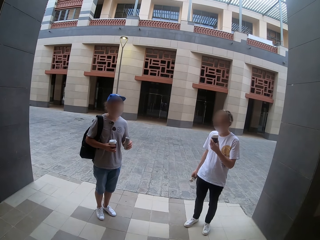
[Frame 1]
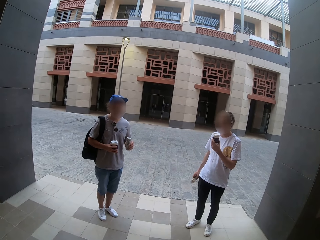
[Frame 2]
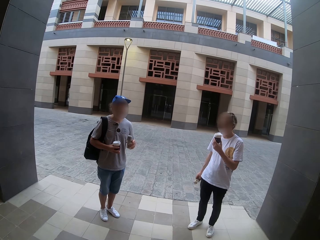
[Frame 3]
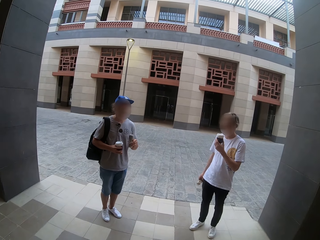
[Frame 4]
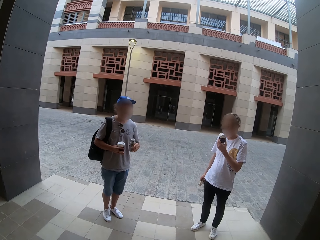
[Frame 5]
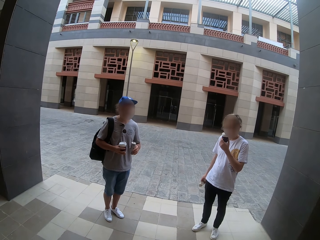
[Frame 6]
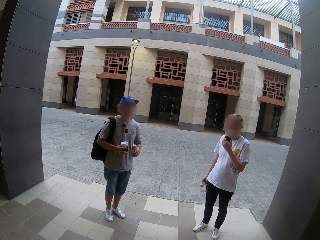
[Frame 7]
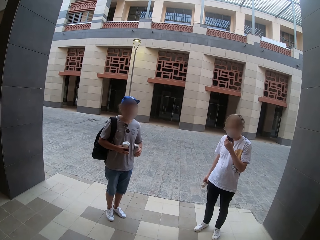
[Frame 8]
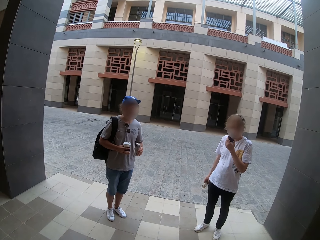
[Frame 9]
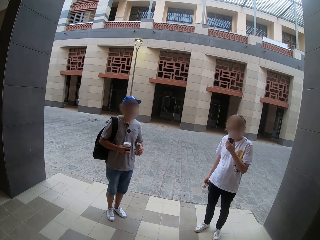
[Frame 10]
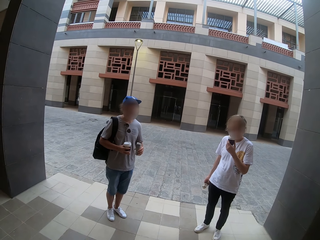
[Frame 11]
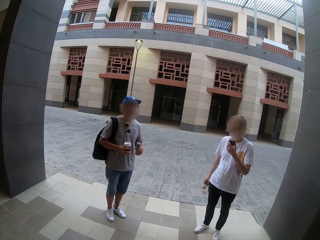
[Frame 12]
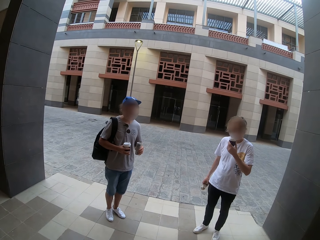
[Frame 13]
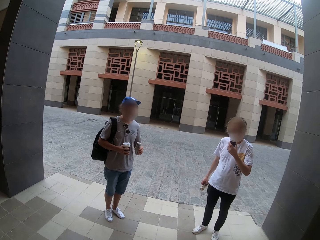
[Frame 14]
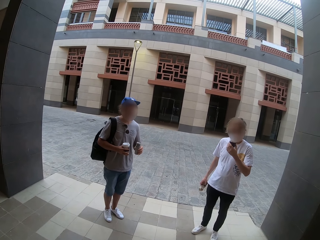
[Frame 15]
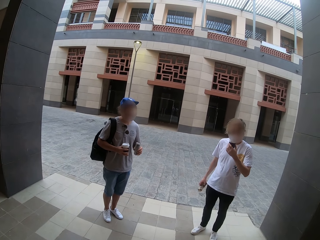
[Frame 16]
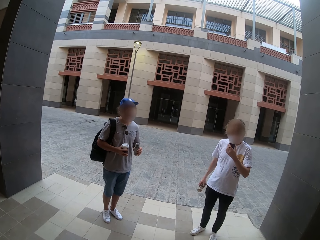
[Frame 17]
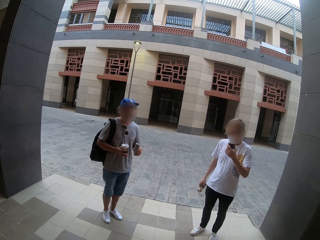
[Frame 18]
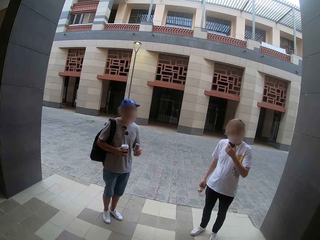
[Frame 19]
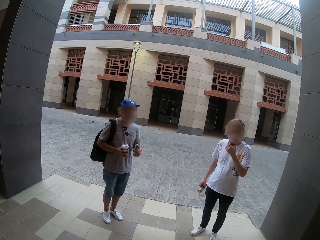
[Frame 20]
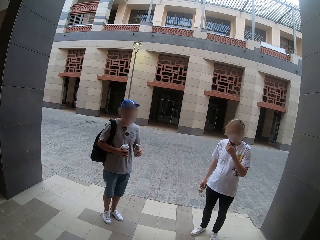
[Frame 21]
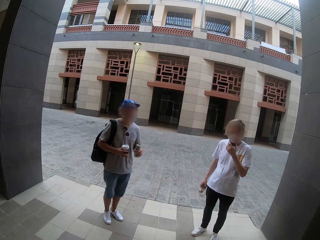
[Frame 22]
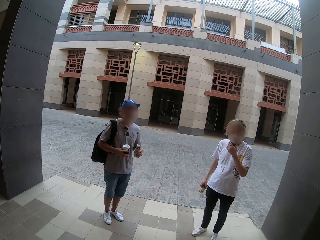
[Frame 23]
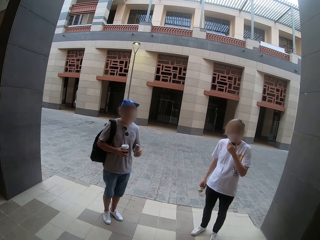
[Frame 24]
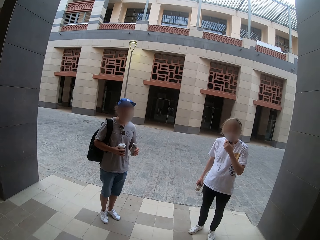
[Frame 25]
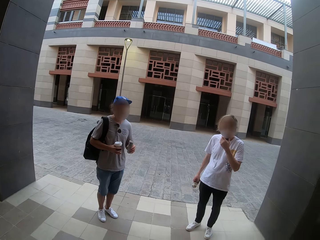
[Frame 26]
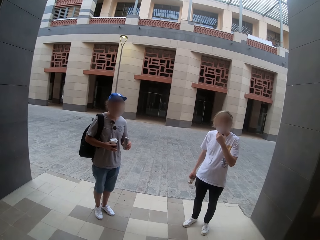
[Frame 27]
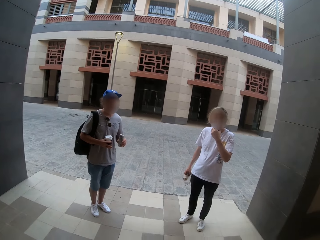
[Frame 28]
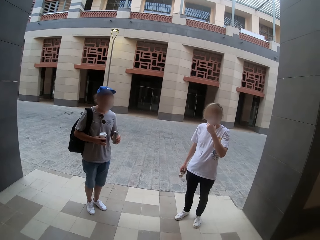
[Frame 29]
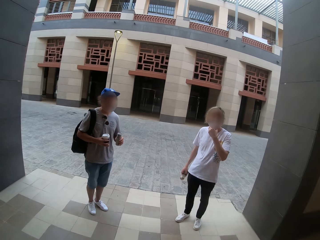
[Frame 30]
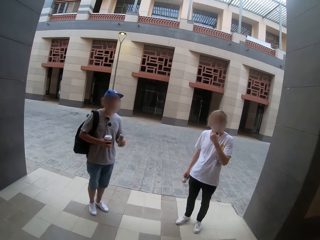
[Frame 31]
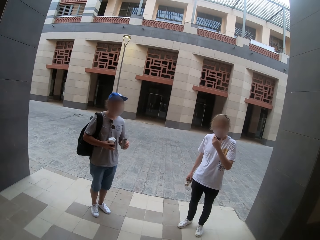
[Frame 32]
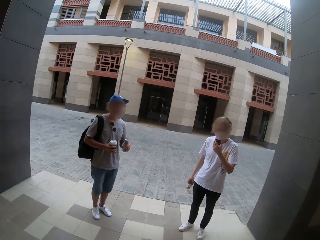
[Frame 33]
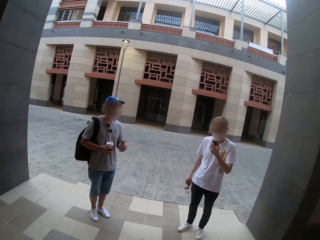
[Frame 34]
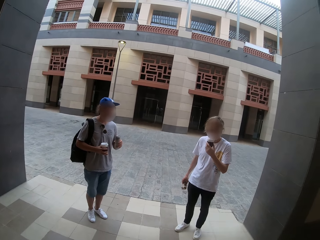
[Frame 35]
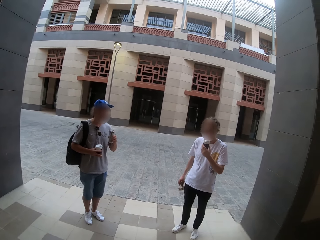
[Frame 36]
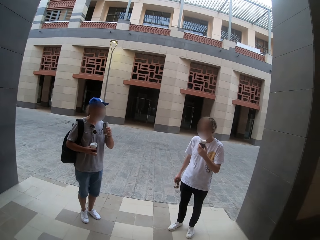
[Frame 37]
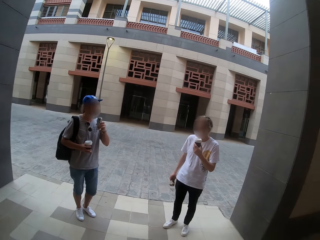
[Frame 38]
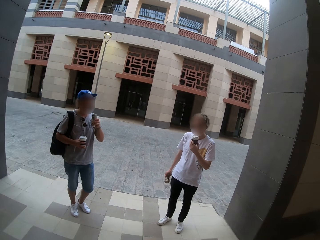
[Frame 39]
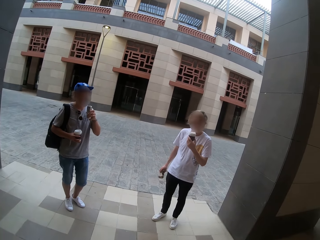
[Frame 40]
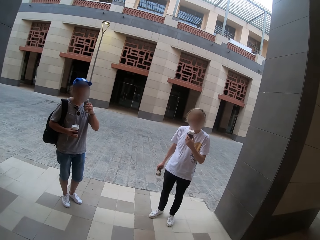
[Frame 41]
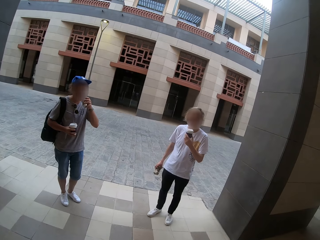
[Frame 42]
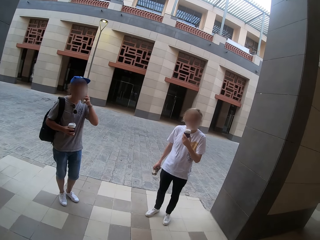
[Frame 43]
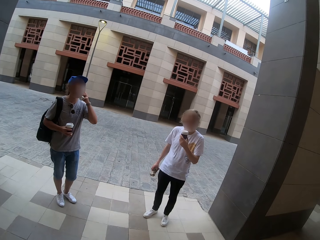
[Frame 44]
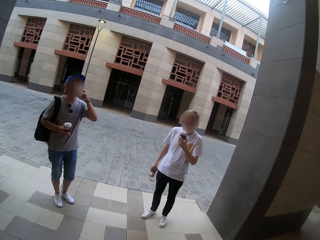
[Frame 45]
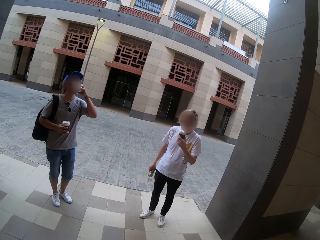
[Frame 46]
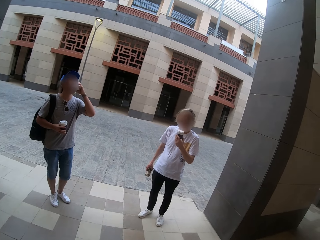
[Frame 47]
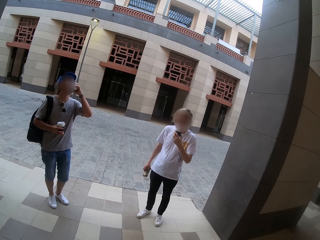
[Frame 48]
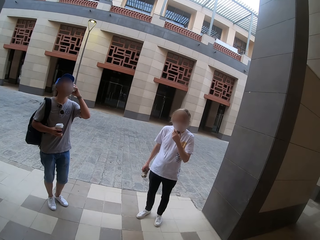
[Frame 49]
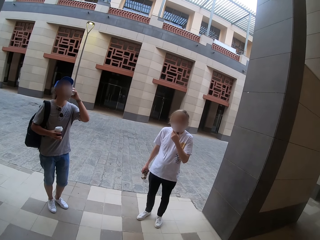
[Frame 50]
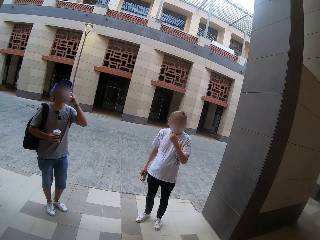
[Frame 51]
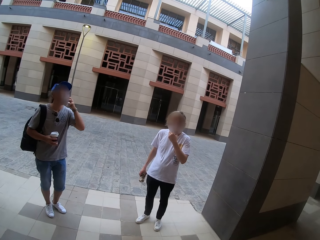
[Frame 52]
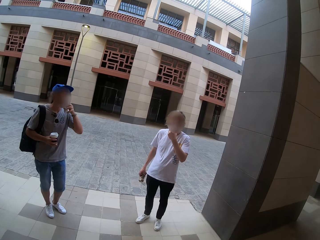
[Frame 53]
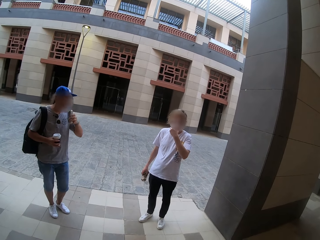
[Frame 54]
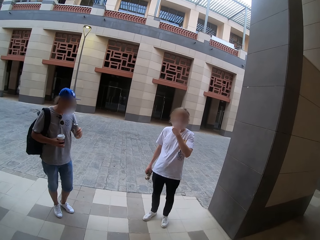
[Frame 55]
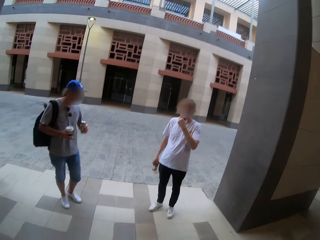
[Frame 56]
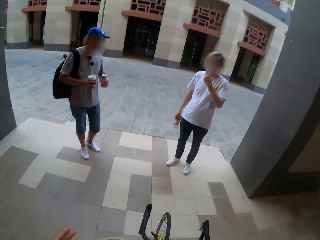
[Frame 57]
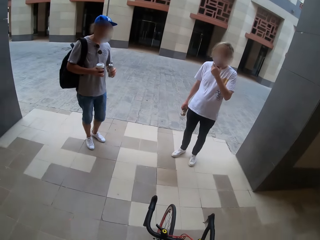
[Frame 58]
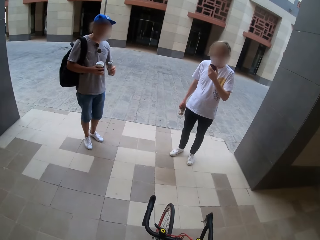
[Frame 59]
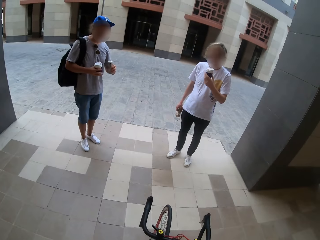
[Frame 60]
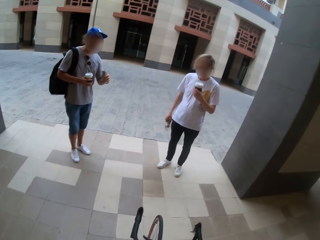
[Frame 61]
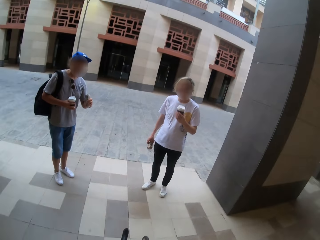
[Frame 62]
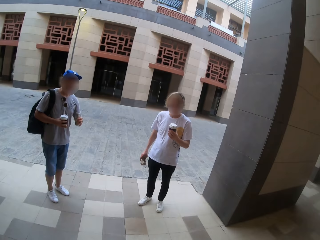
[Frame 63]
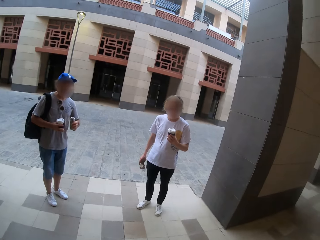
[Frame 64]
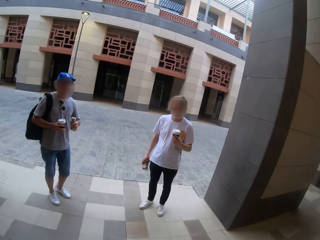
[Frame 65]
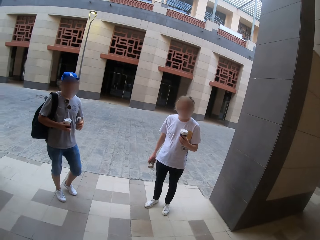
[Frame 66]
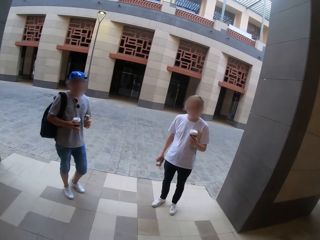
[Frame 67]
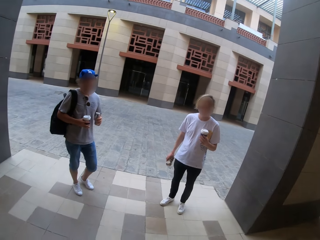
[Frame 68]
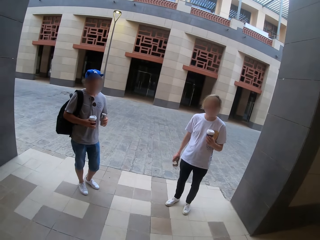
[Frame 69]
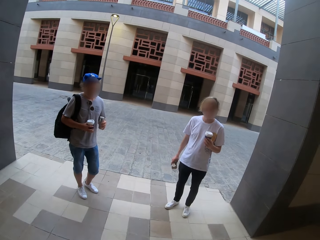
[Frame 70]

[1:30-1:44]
A person drinks from a cup. A man speaks to the camera wearer. Another person takes a canned drink.

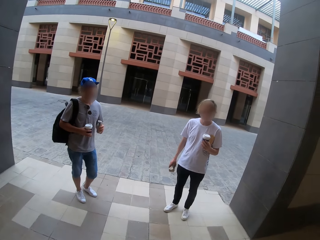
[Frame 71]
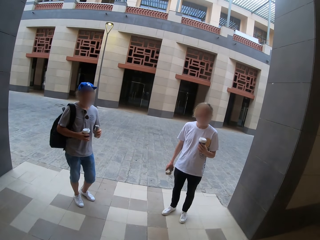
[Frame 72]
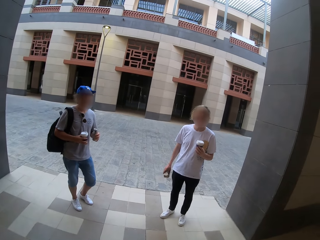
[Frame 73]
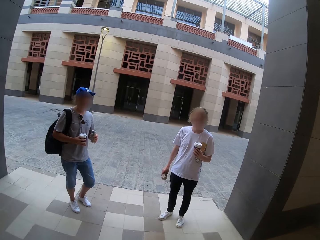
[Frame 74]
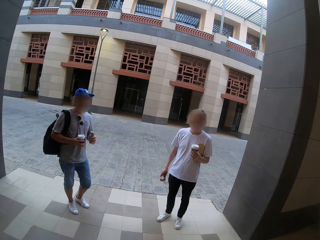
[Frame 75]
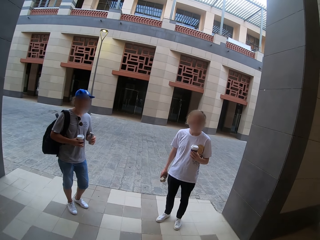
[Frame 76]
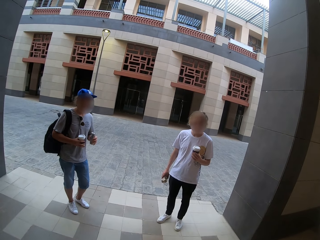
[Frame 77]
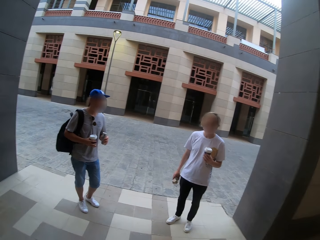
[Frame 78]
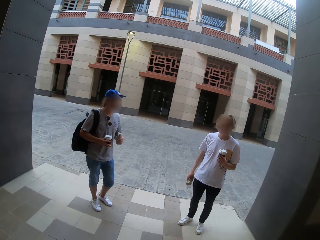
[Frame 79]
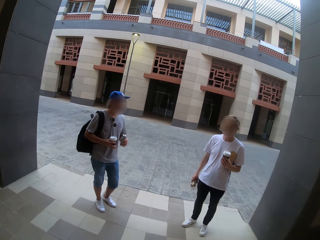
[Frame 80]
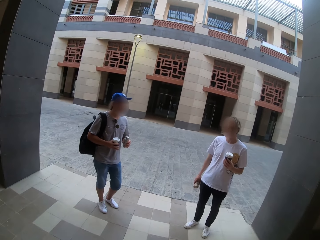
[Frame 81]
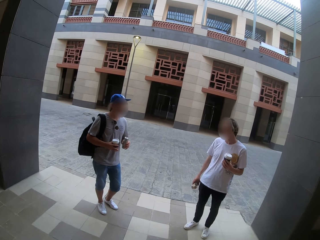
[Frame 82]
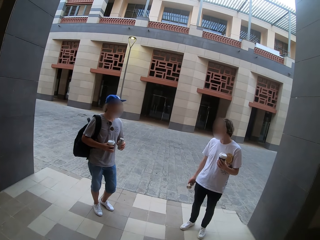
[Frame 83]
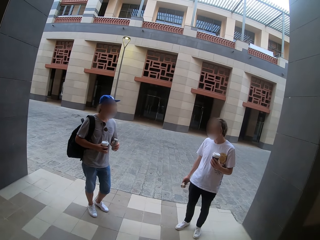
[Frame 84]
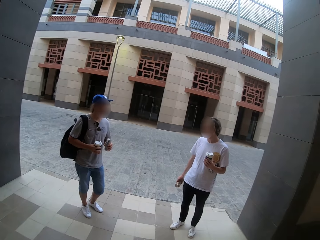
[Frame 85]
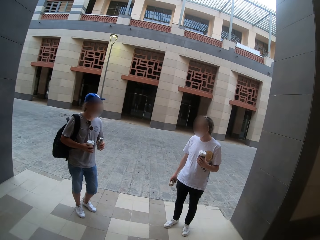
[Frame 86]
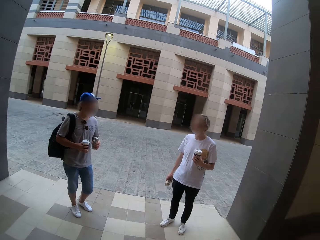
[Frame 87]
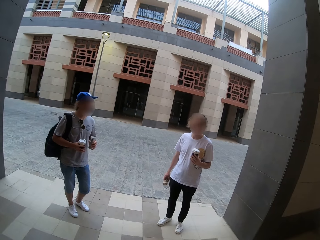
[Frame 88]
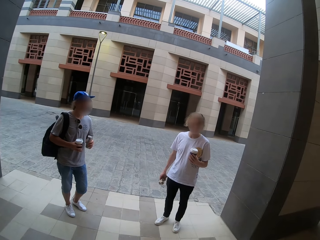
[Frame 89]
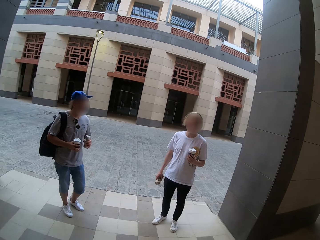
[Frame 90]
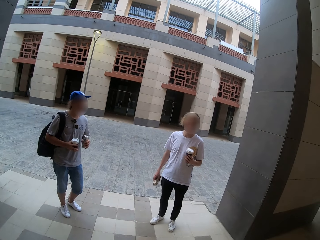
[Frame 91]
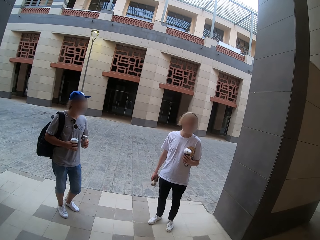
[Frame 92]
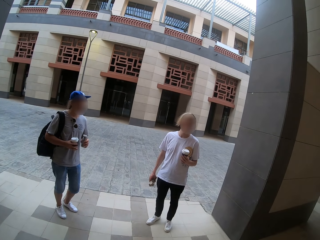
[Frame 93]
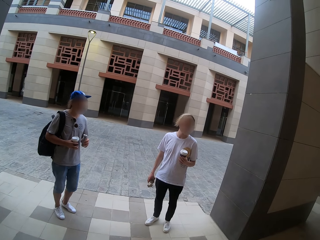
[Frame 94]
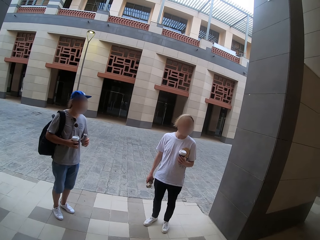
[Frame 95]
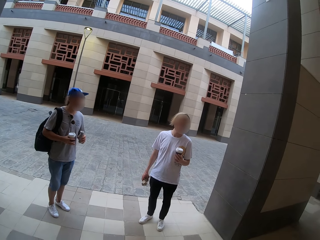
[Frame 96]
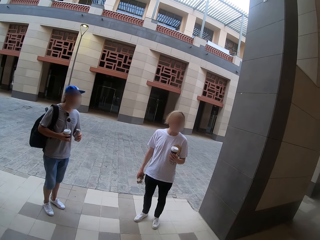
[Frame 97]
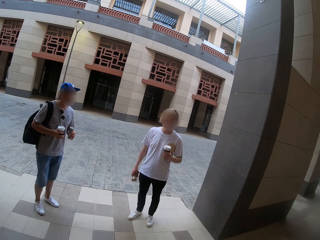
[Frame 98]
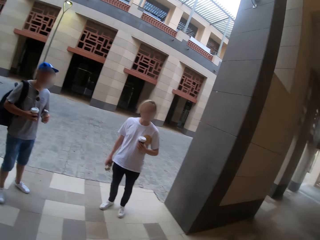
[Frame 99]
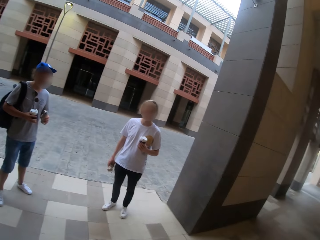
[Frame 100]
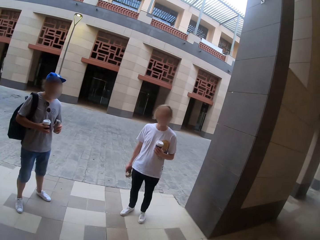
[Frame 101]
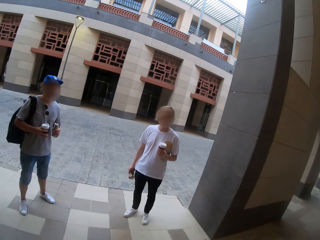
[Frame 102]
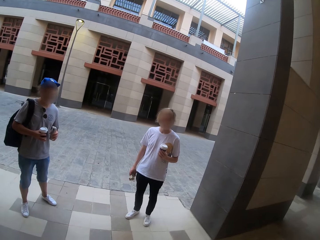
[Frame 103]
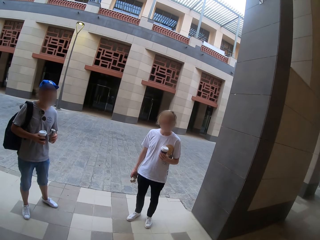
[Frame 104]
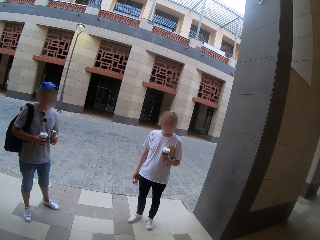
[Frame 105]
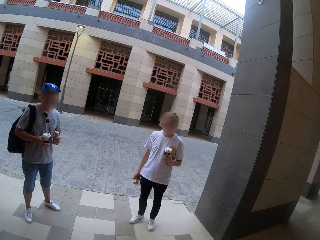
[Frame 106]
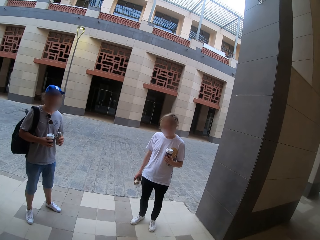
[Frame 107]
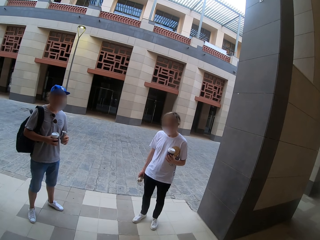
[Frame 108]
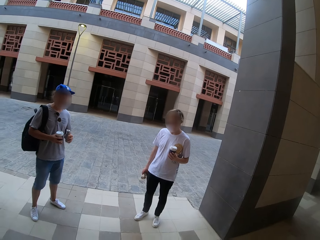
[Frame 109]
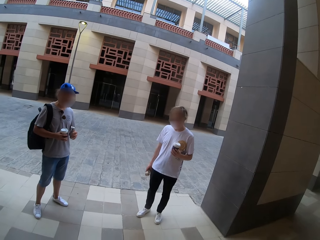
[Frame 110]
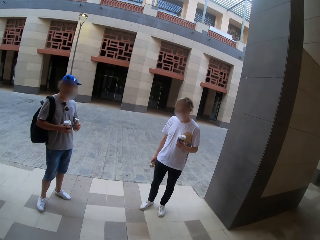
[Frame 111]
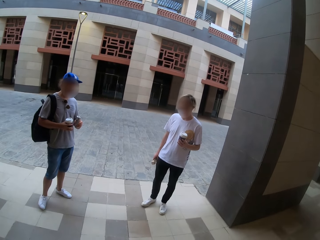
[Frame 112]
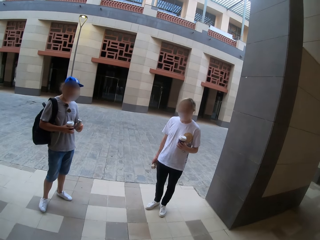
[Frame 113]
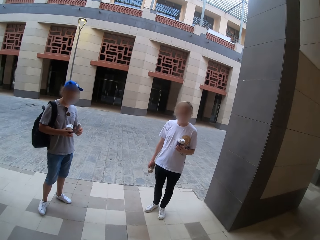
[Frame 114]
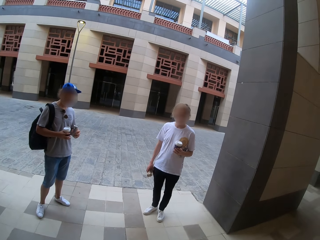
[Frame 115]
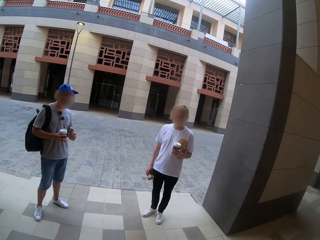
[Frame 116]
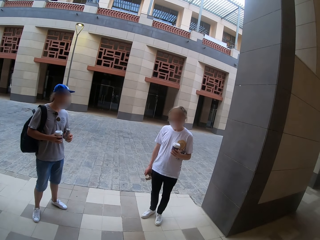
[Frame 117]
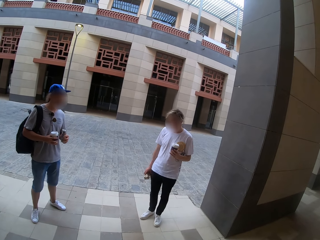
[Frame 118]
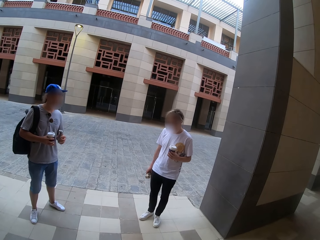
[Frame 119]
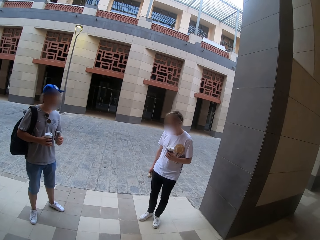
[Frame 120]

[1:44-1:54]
A man speaks to the camera wearer. Another man speaks to the camera wearer.
